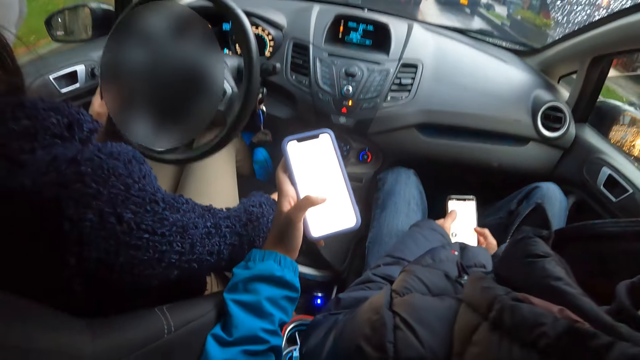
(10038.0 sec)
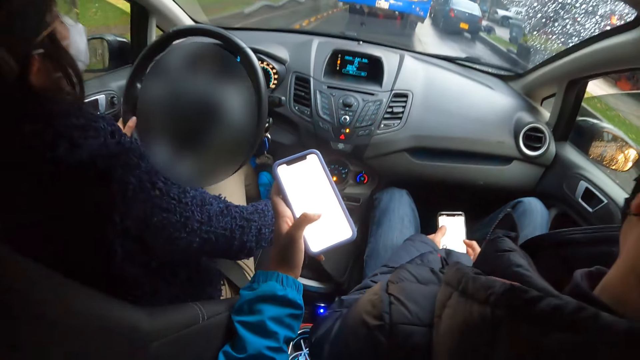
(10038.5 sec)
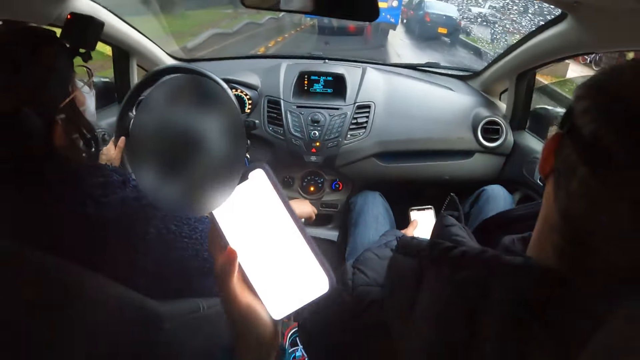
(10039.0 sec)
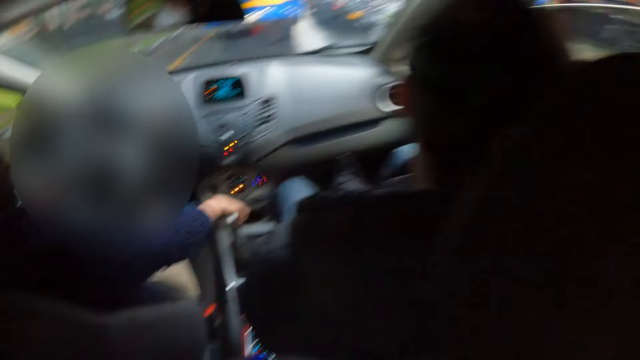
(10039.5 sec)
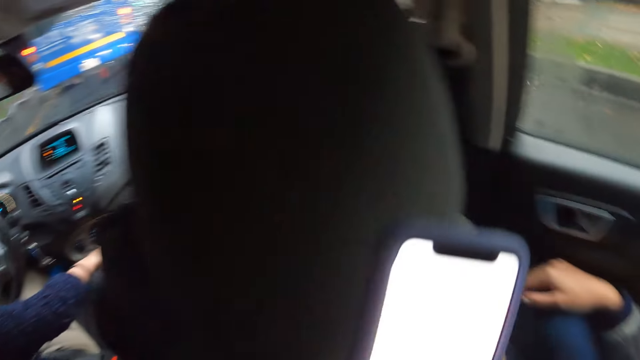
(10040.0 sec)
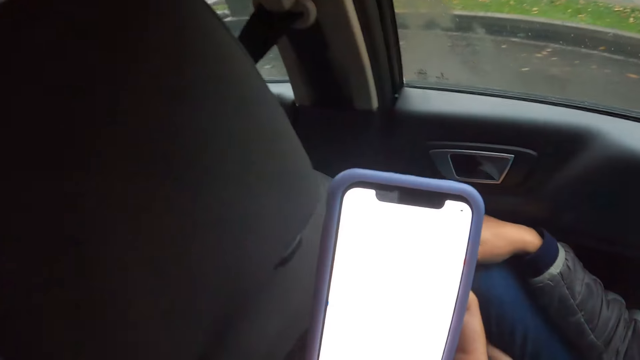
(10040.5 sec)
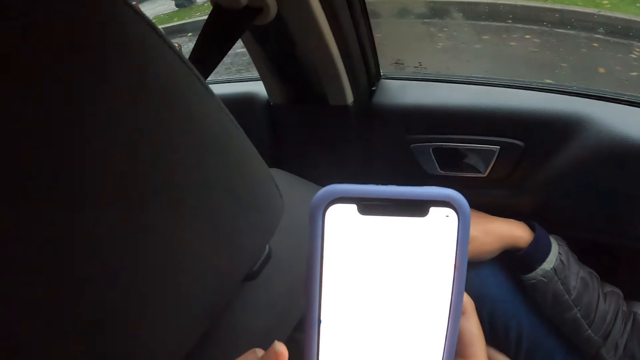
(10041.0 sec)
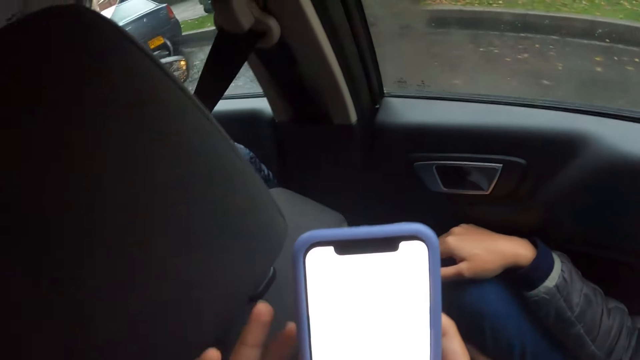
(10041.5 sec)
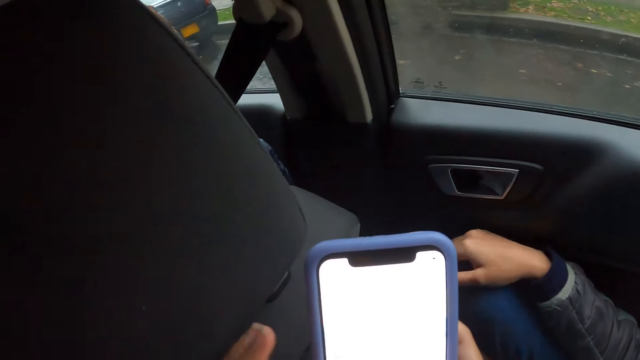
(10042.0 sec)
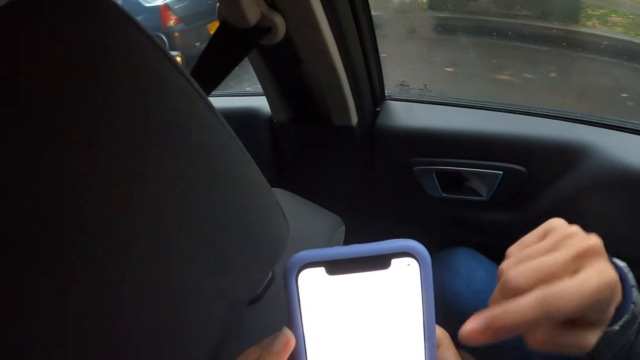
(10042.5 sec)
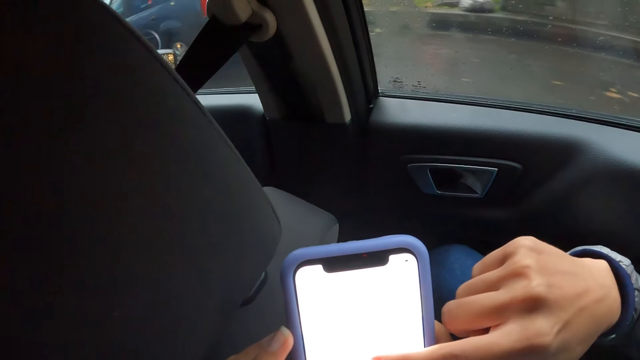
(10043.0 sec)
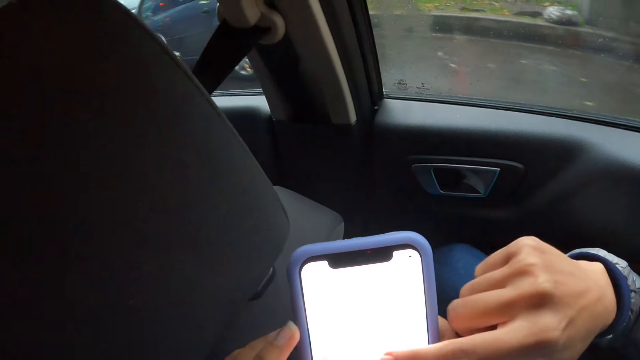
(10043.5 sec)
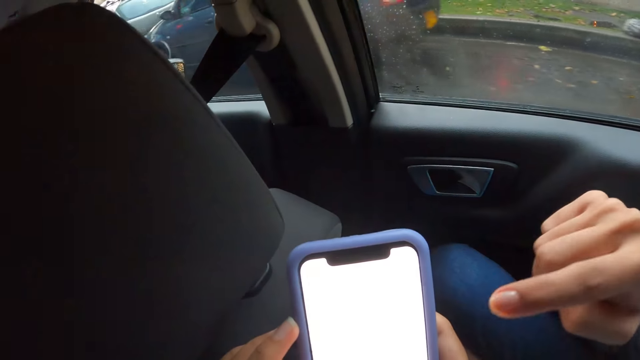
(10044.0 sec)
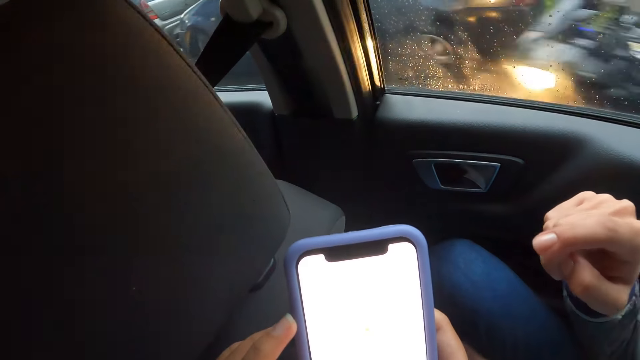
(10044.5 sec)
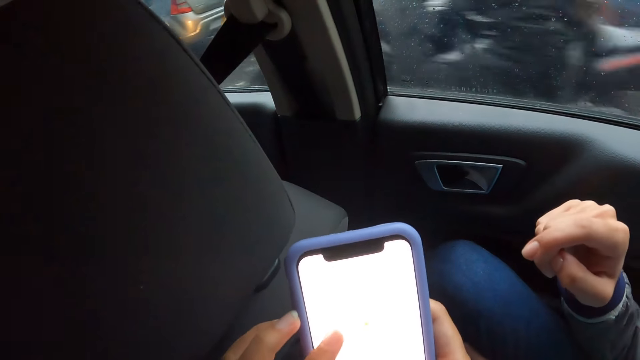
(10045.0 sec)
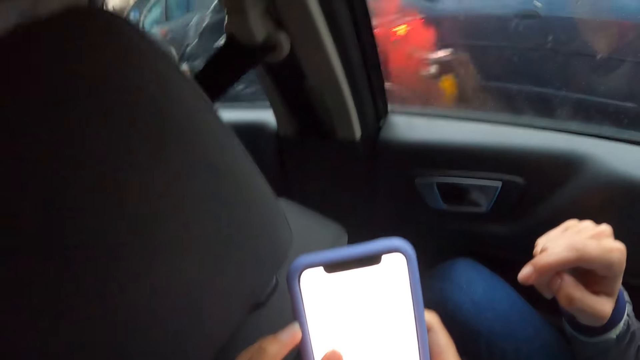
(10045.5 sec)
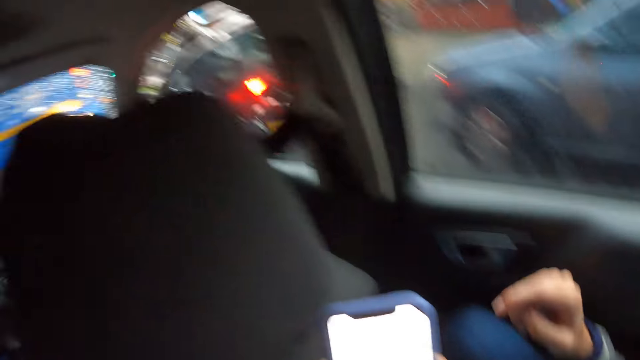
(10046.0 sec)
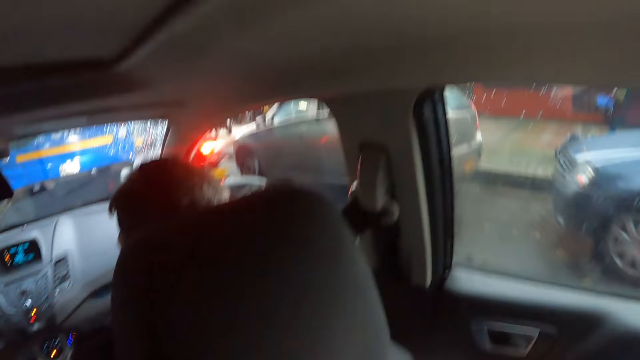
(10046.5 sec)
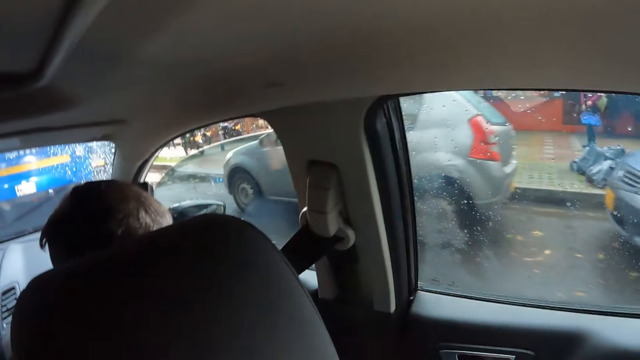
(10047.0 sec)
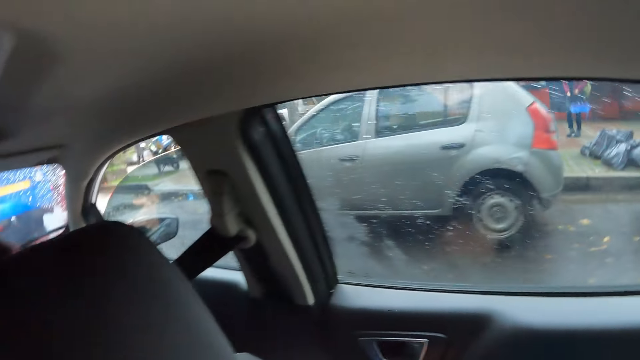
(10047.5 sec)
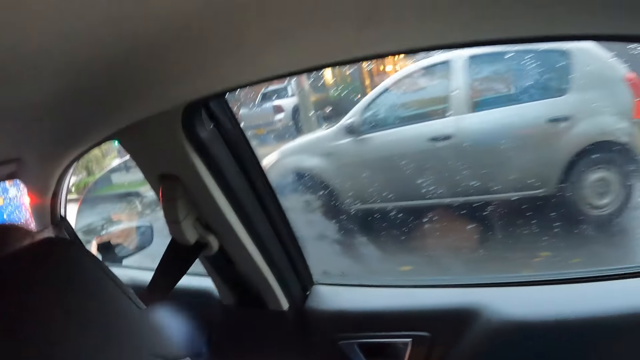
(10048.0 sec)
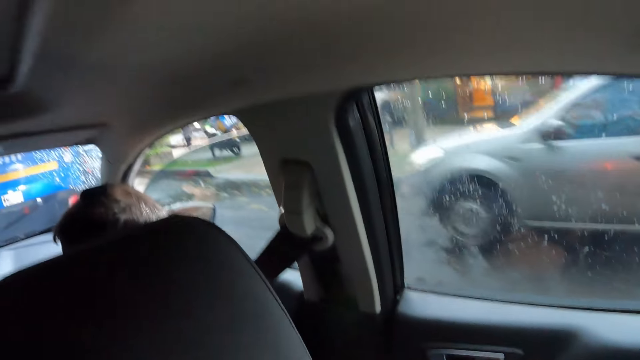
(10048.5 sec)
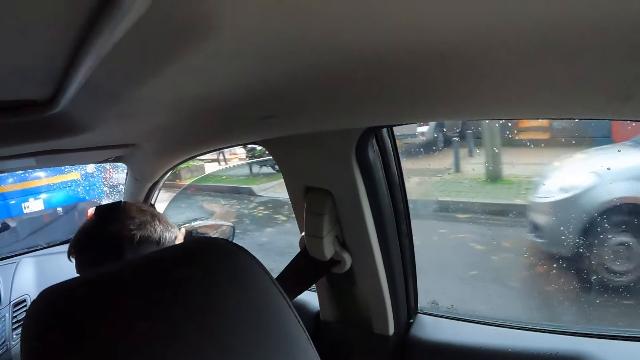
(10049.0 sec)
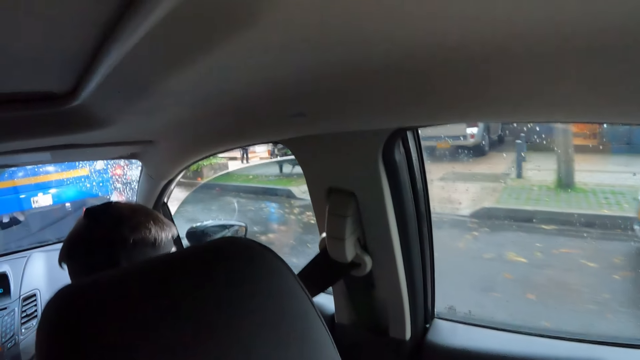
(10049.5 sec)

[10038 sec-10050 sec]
A woman drives the car. The camera wearer passes the phone from her left hand to her right hand. She holds the phone with both hands. Another woman operates the phone in both hands of the camera wearer with her right hand. The camera wearer operates the phone with her left hand. She looks at the window.

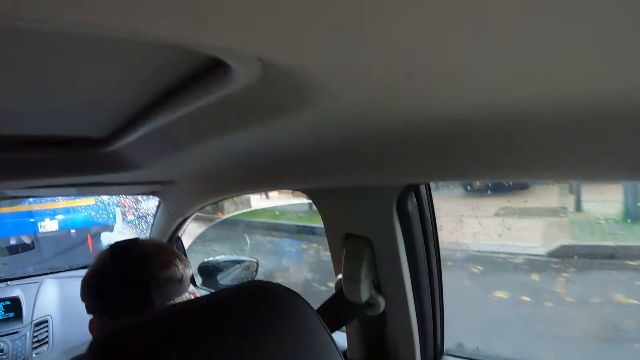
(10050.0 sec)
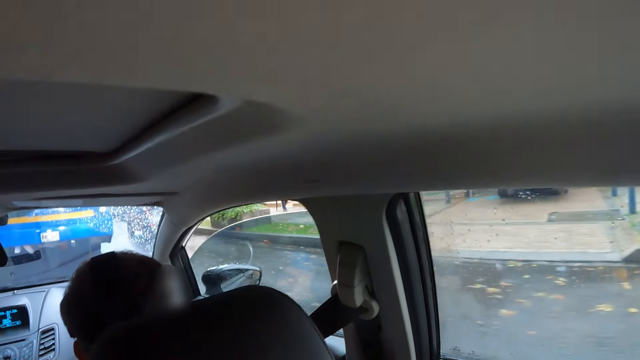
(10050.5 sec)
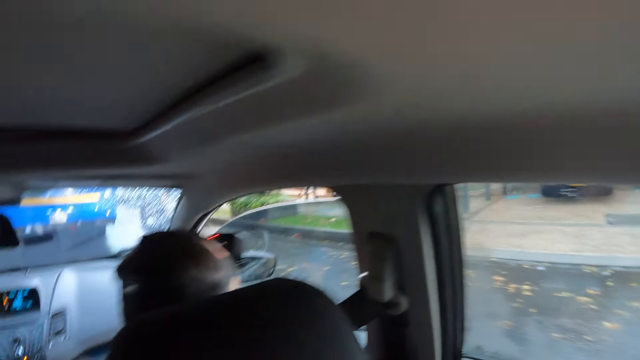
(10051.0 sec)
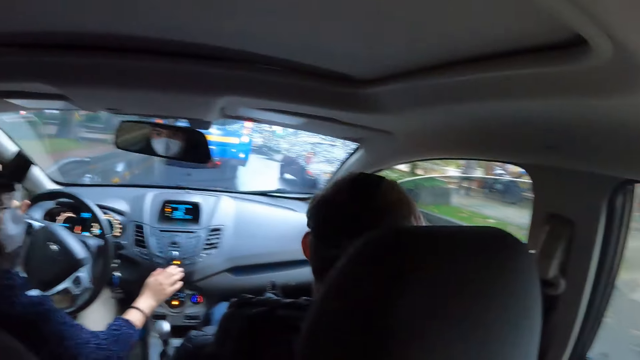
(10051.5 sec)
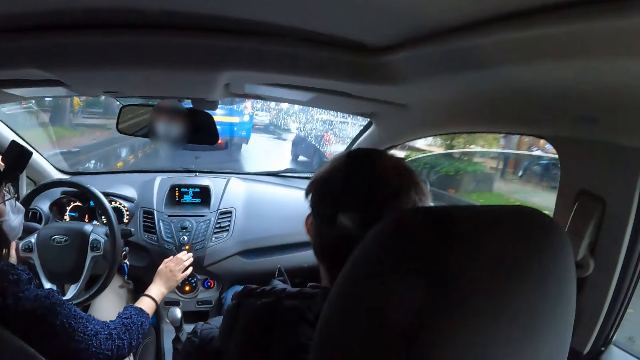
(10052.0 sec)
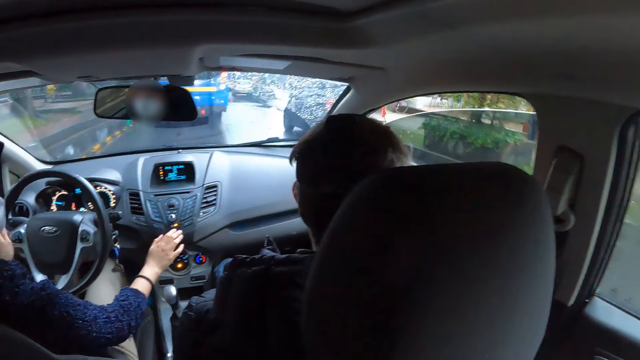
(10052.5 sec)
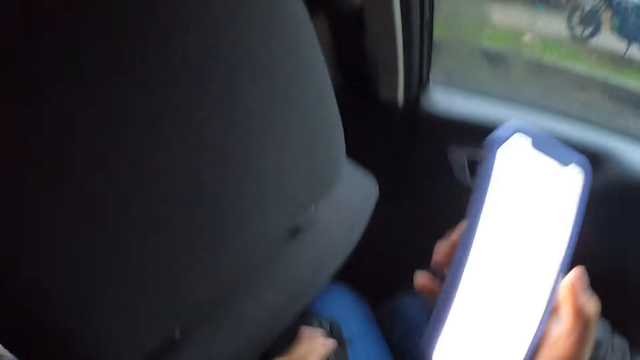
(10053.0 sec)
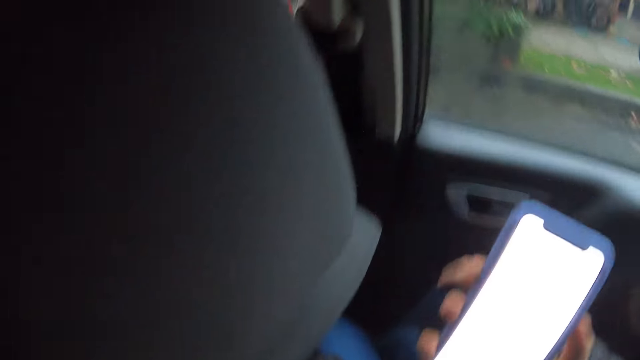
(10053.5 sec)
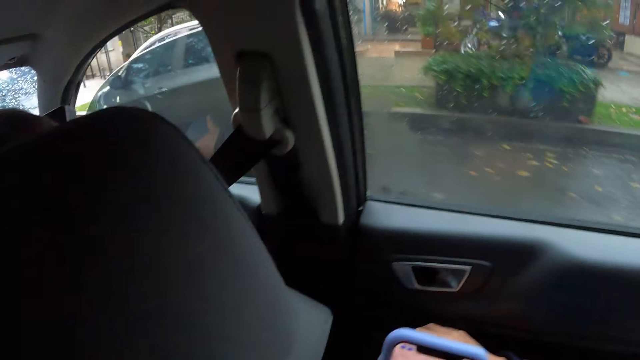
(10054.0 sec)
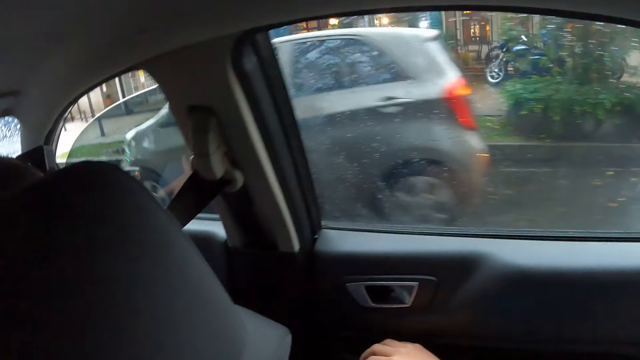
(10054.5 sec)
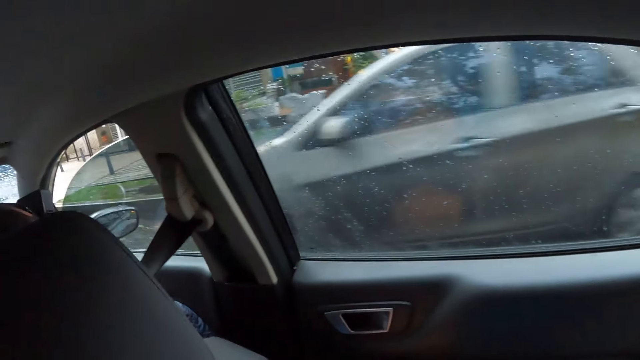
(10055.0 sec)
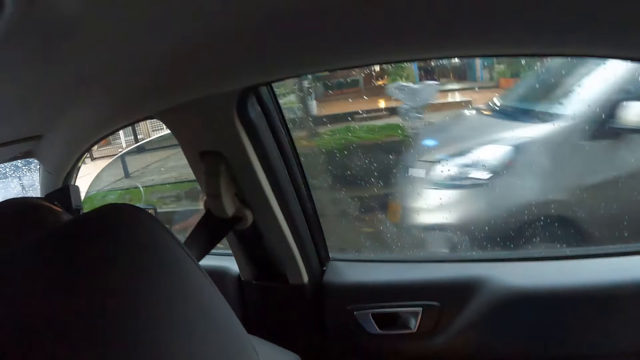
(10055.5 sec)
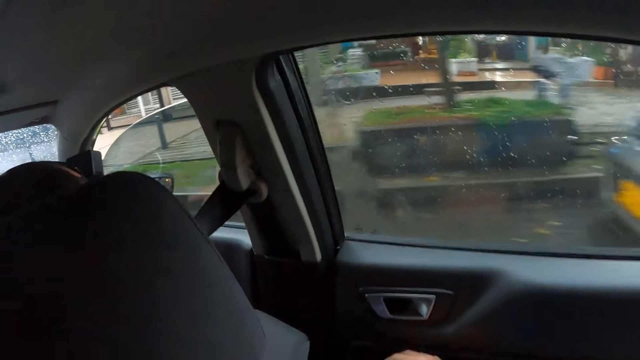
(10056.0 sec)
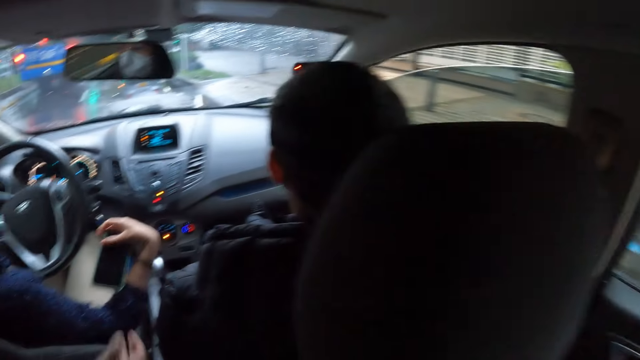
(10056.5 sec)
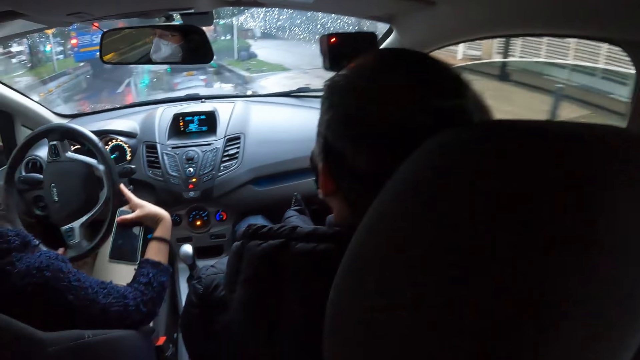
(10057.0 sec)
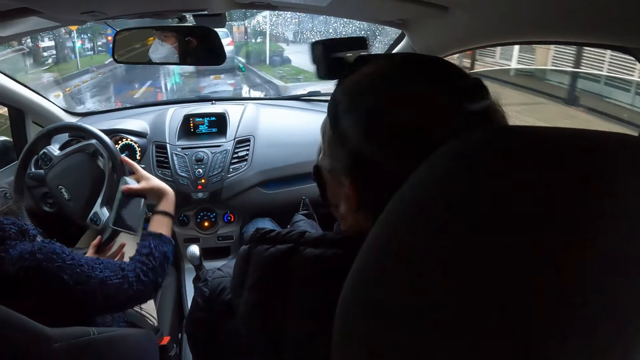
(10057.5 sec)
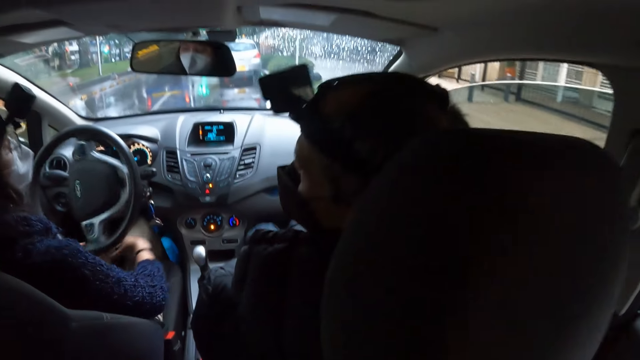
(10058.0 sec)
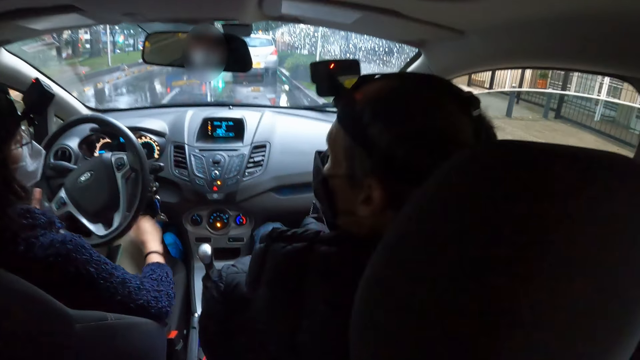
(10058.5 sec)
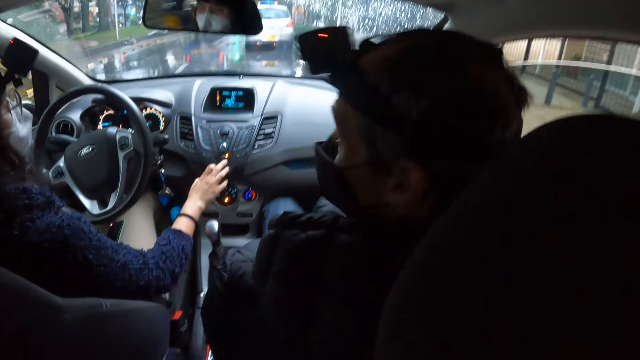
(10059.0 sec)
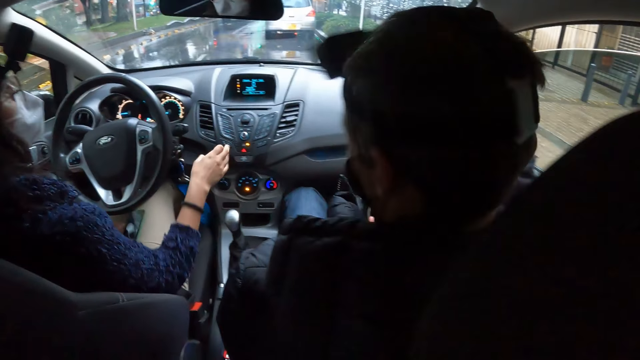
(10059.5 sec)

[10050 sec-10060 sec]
A woman presses a button on the dashboard with her right hand. The woman drives the car. The camera wearer holds the phone with her right hand. She lifts the phone. The woman holds the phone in her right hand. The woman drives the car with both hands. The woman drives the car with her left hand. The woman places the phone on her right leg with her right hand. The woman presses the button on the dashboard with her right hand. The camera wearer presses the button on the car dashboard. A man operates the phone with both hands.
